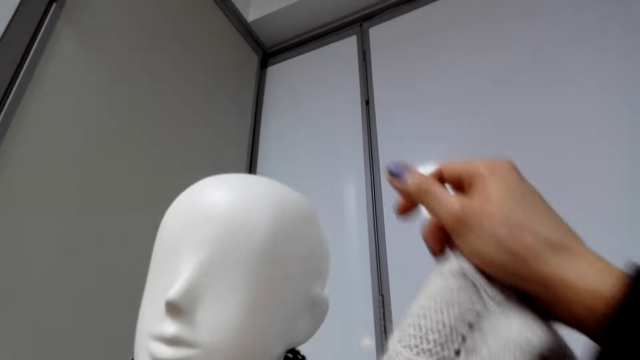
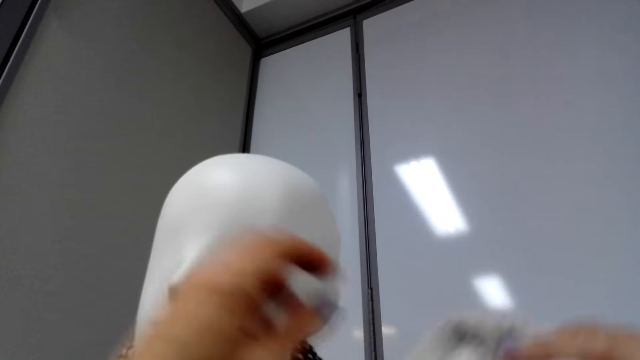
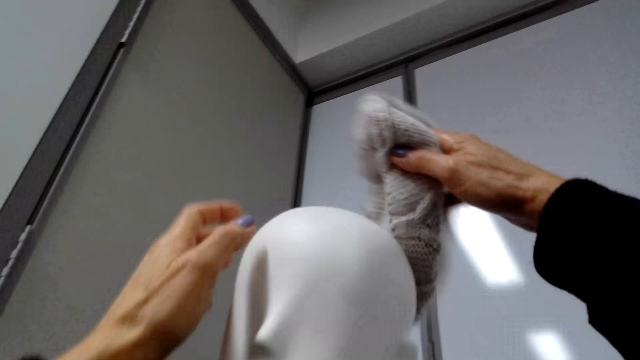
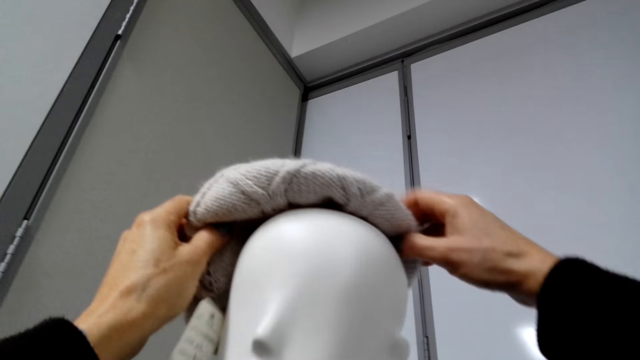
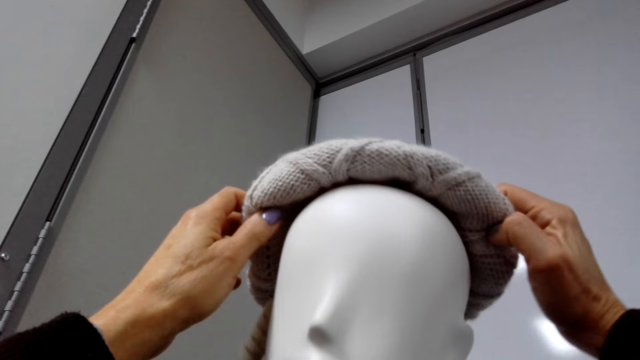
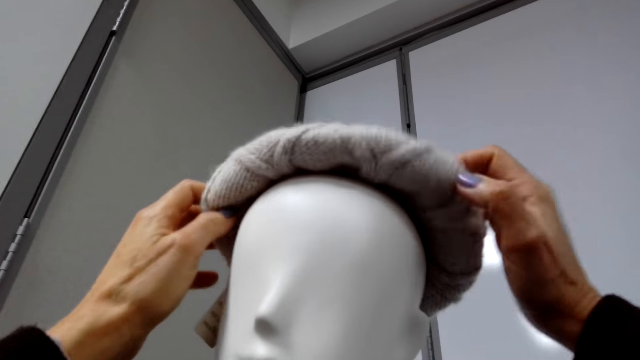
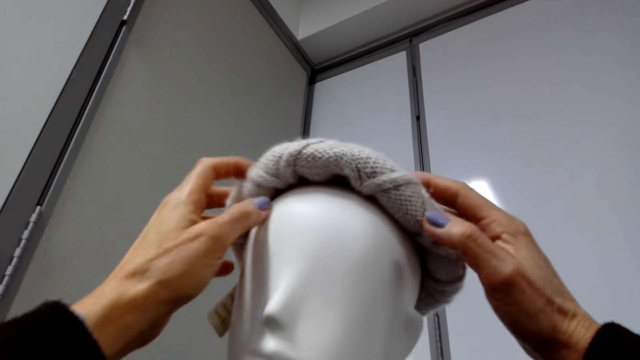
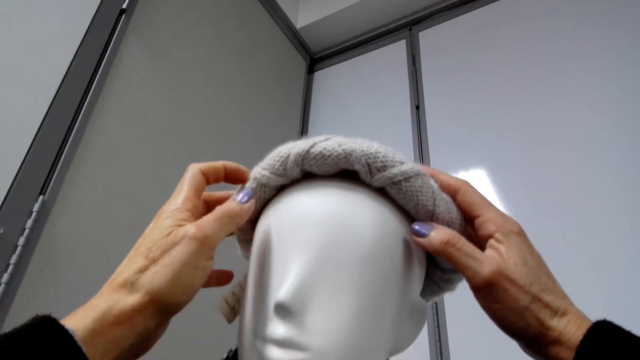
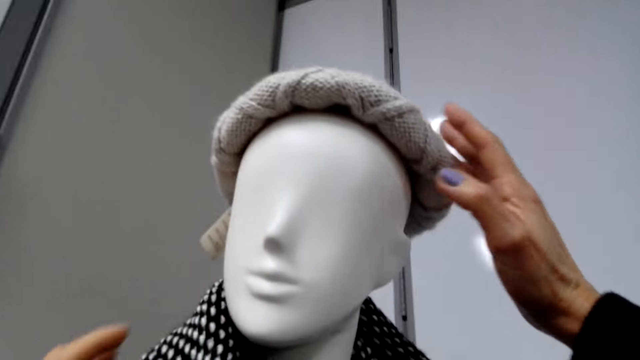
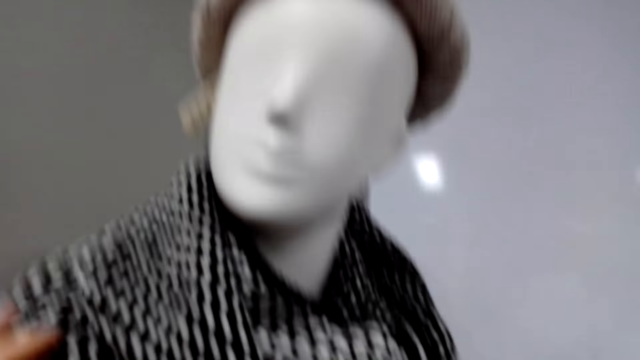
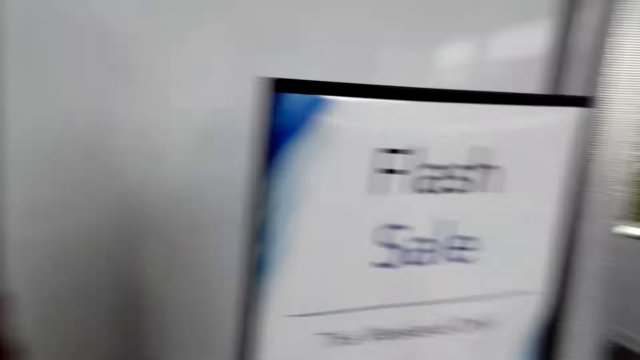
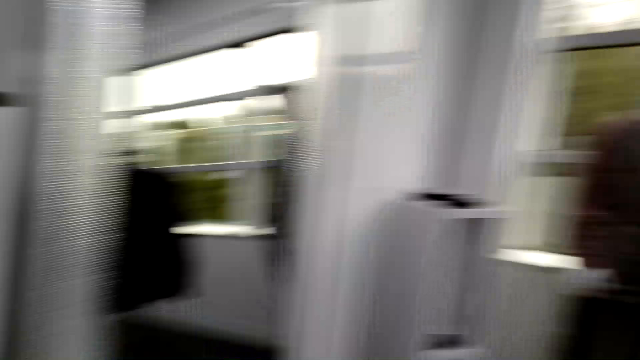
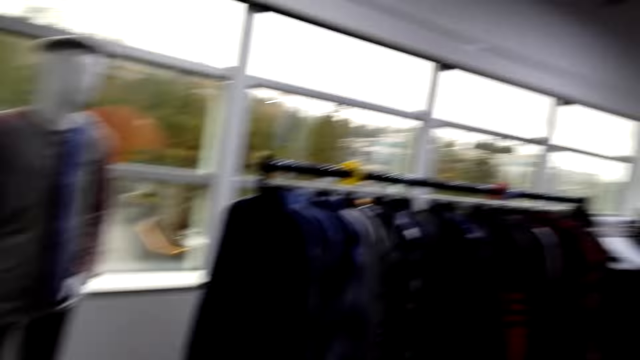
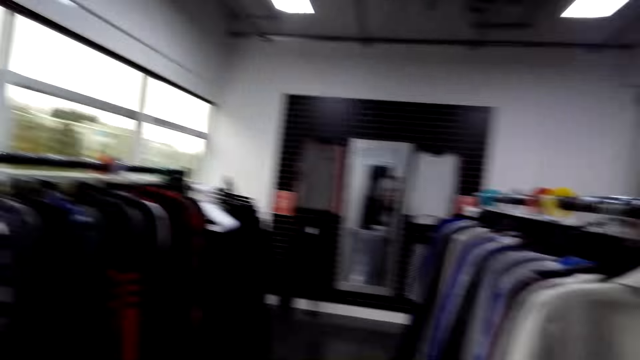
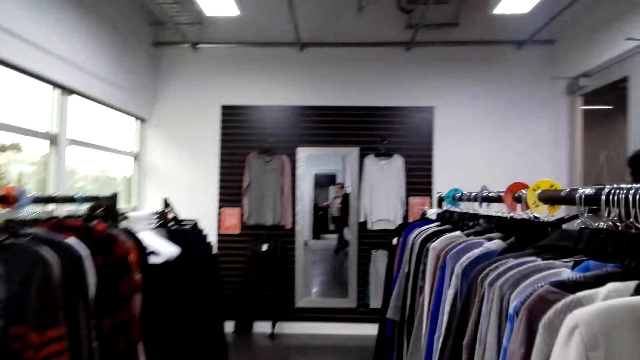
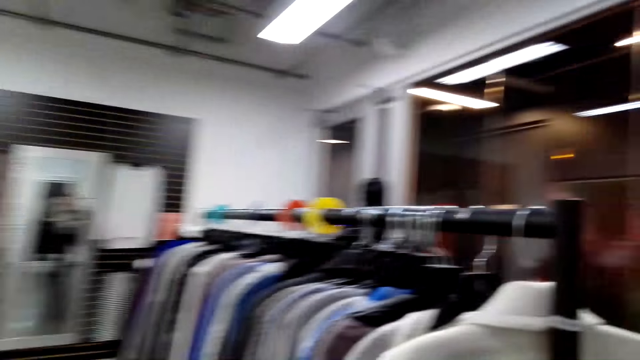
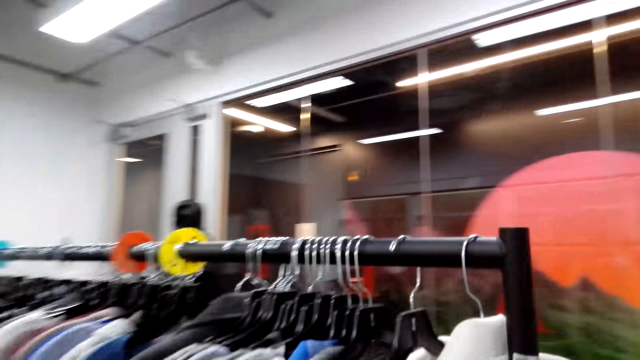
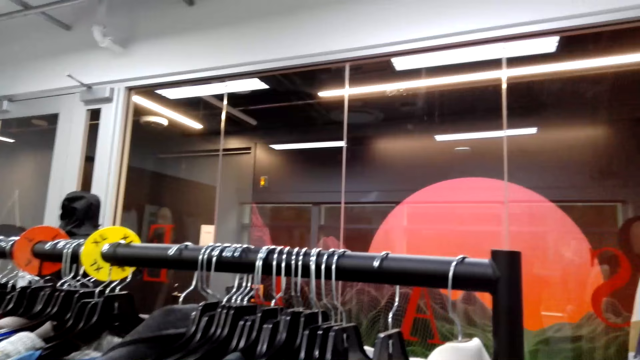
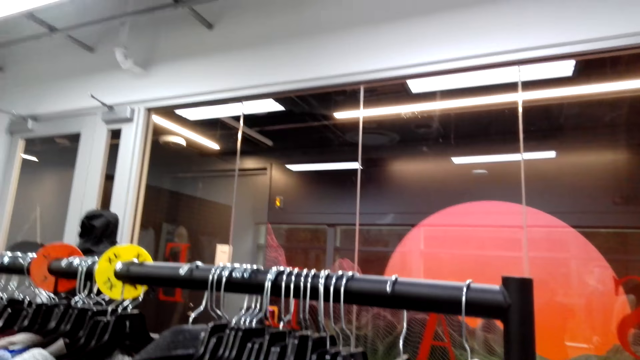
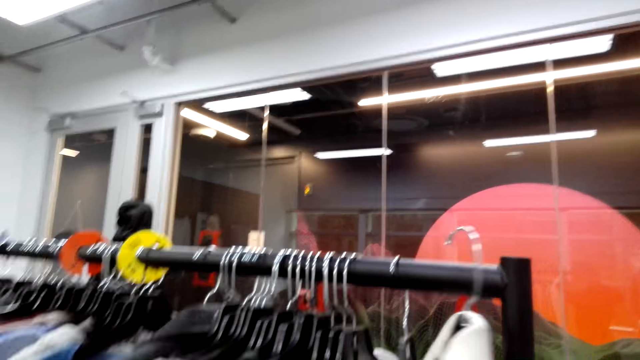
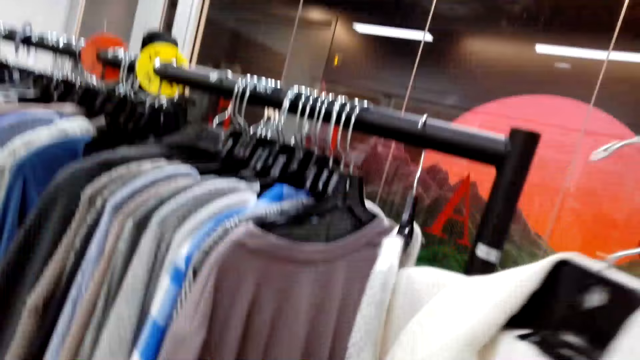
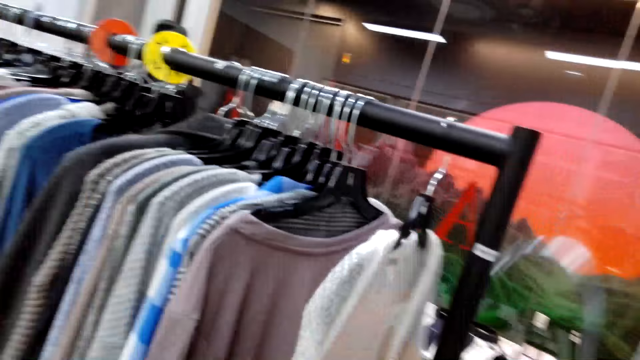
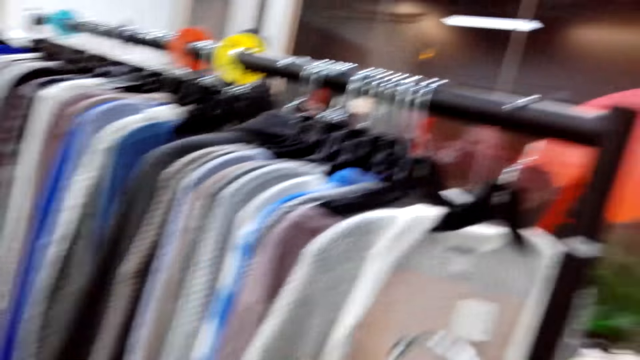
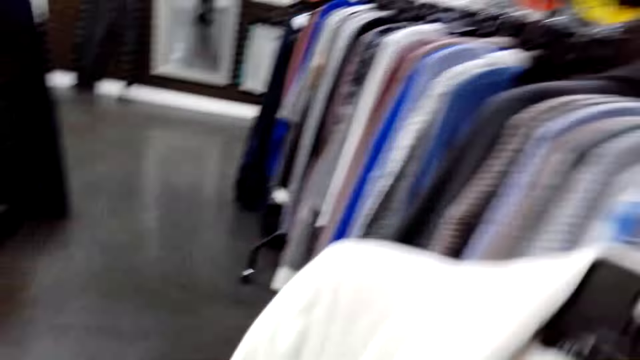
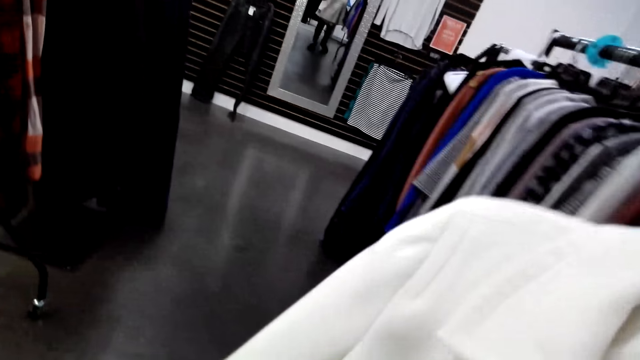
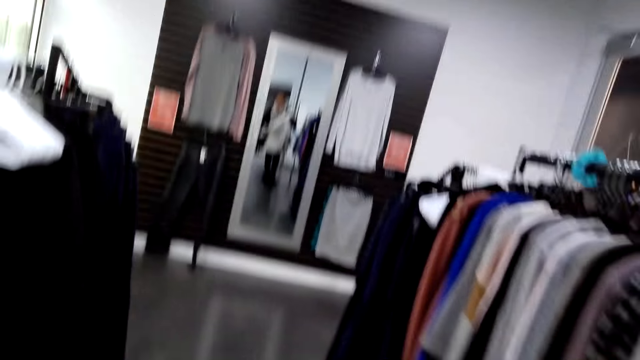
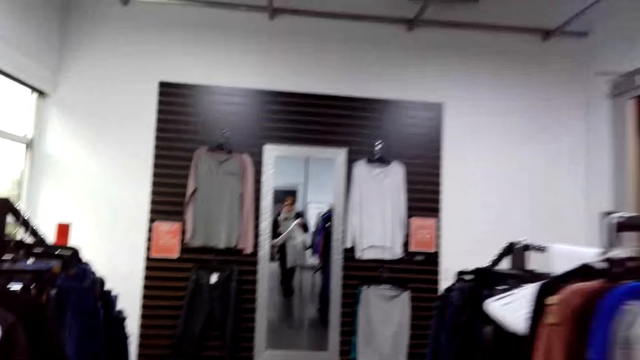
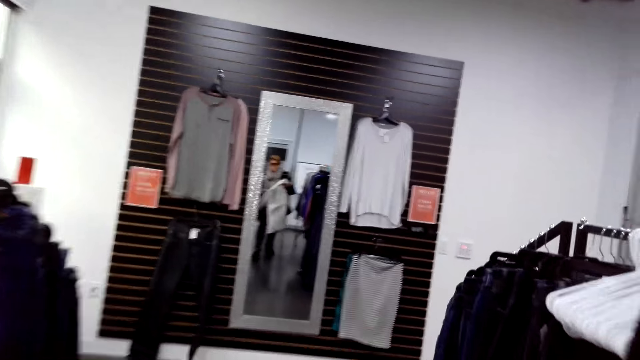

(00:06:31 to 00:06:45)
The camera wearer puts the ski cap in the dummy head. They put the scarf on the dummy. They walk on the floor. They look around. They stand on the floor. They walk on the floor.

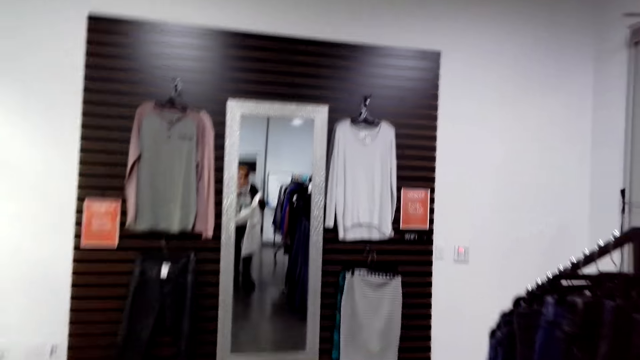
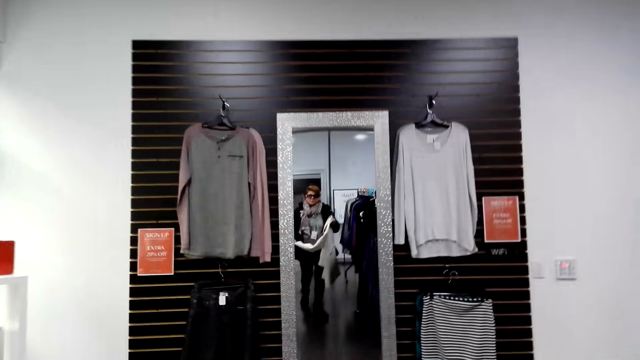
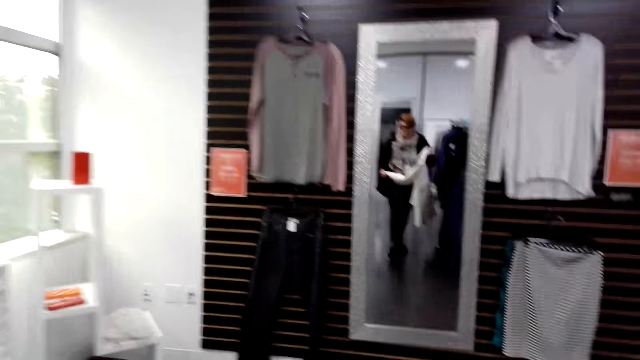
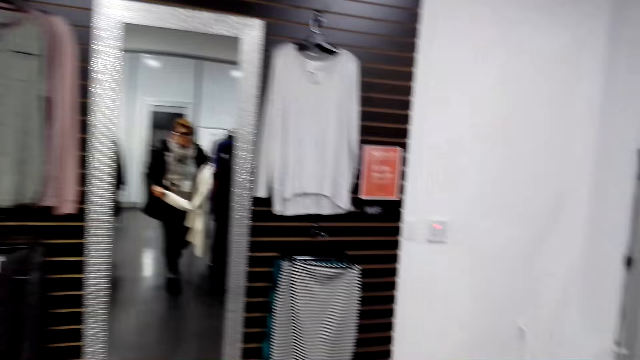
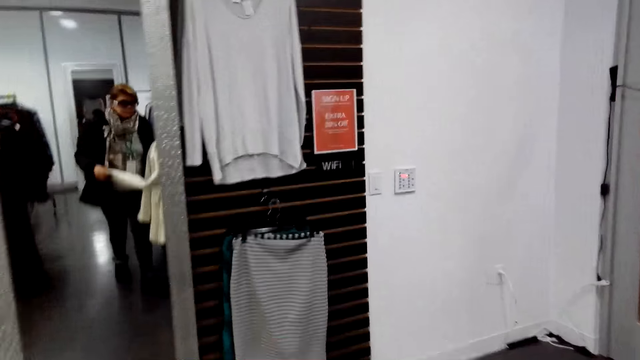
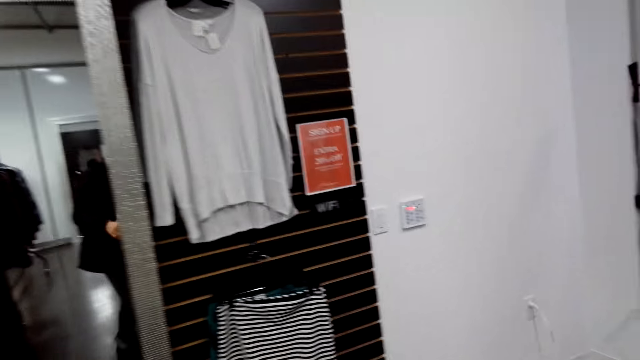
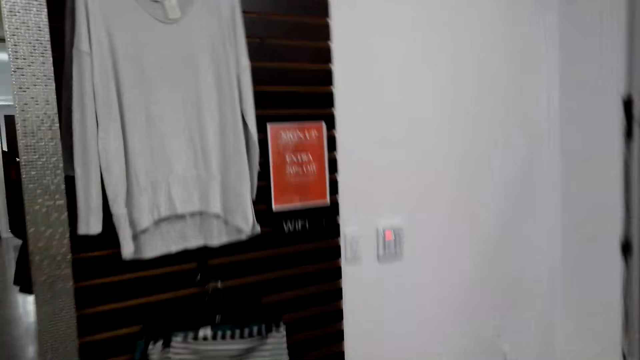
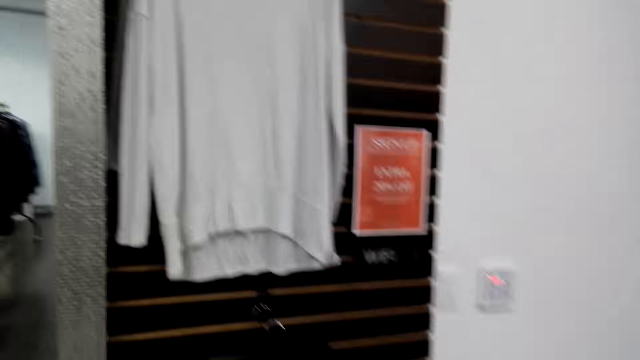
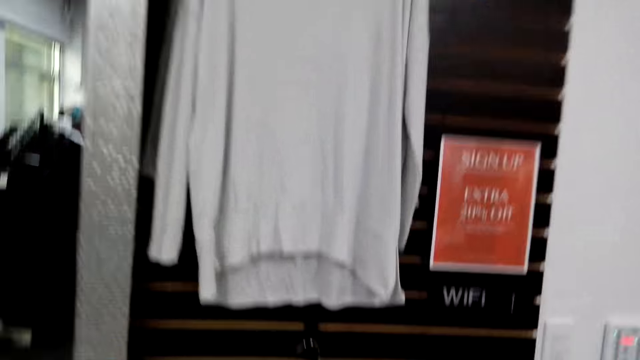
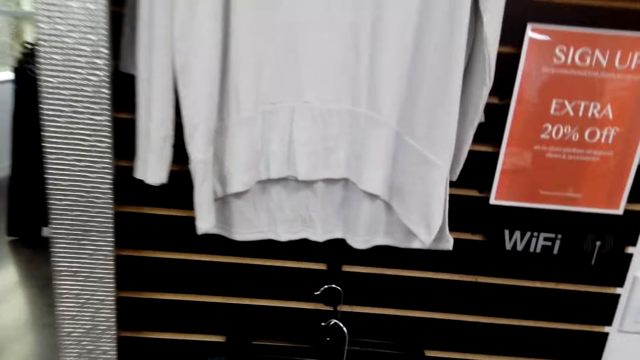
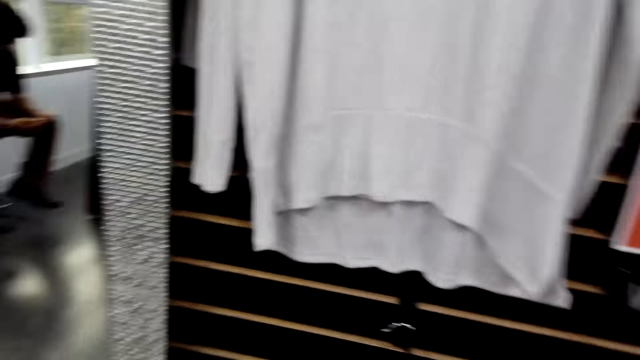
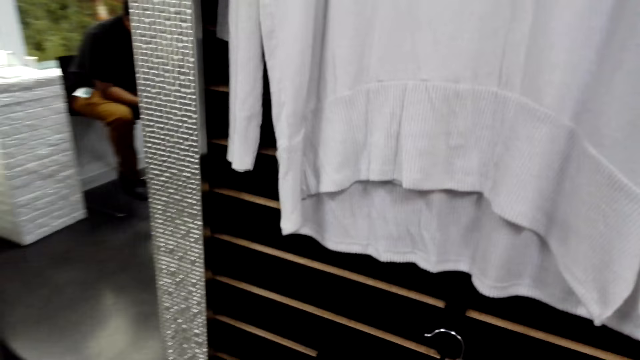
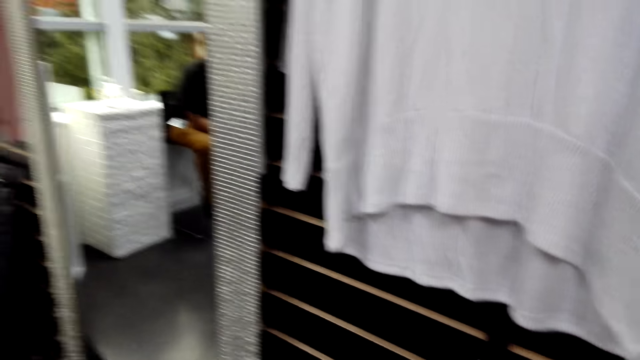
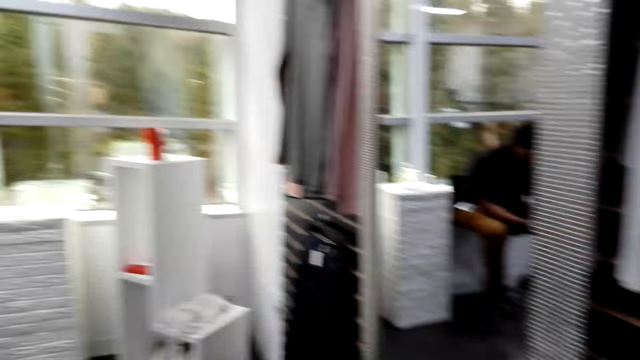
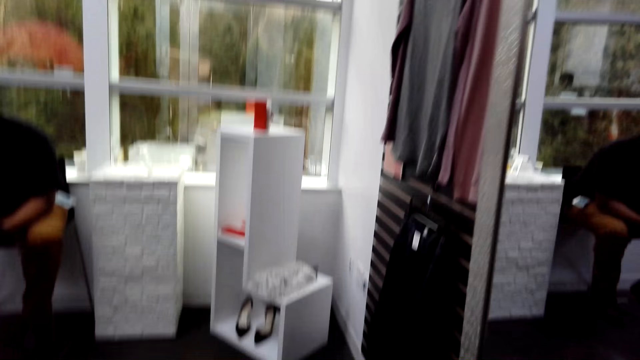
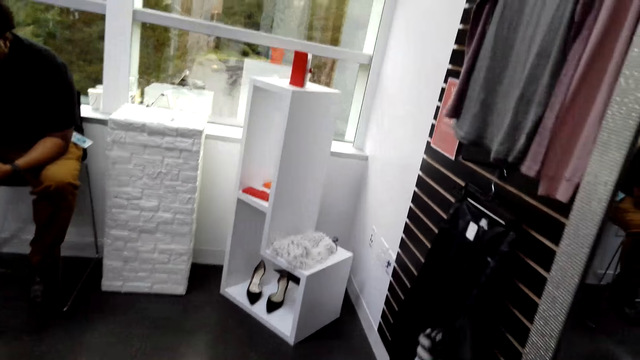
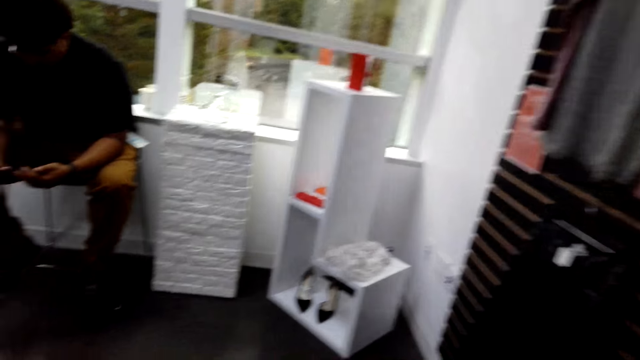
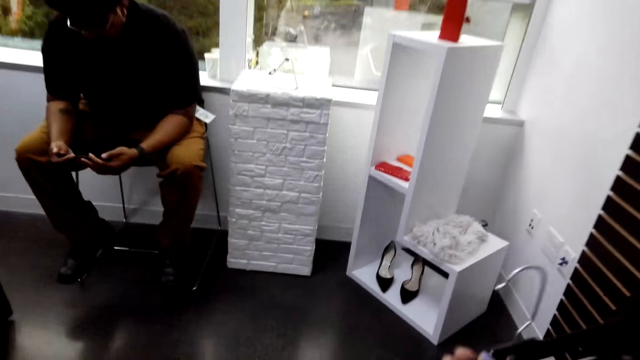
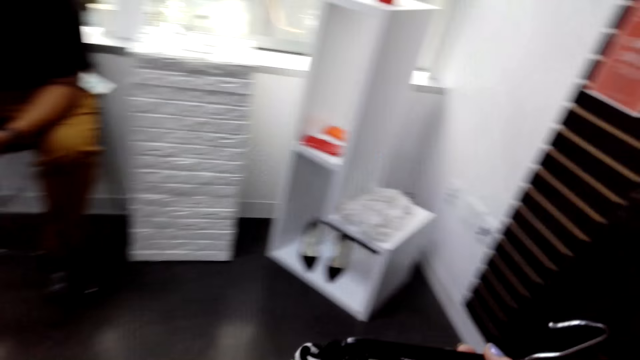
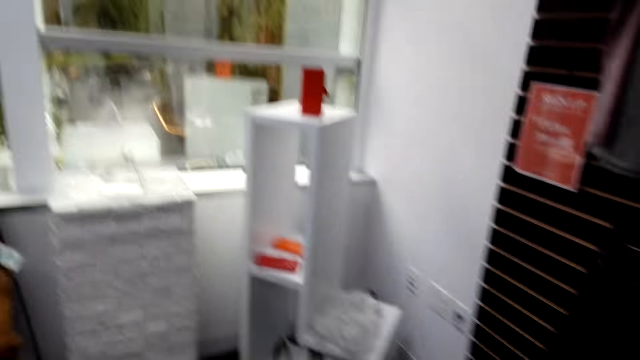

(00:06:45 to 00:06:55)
The camera wearer looks at herself in the mirror. She stands on the floor. She walks on the floor. A man sits on the chair on the floor.
